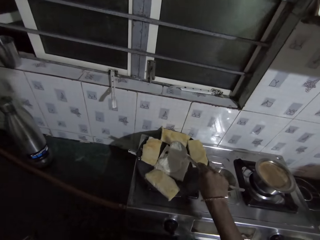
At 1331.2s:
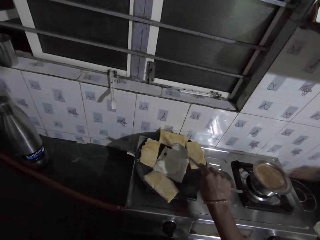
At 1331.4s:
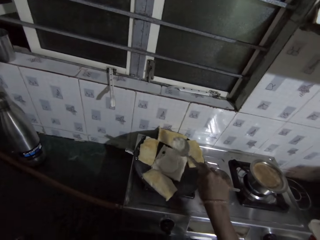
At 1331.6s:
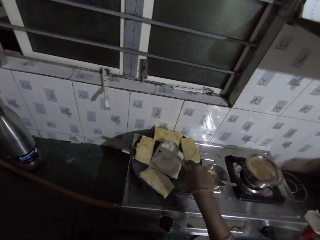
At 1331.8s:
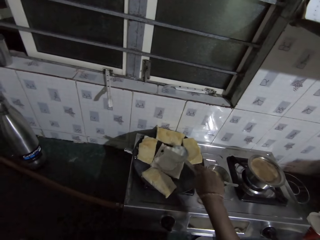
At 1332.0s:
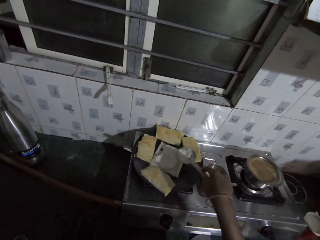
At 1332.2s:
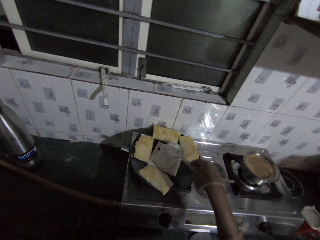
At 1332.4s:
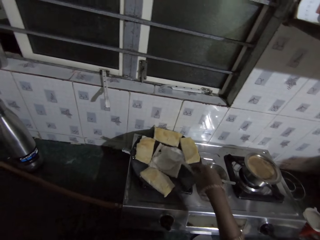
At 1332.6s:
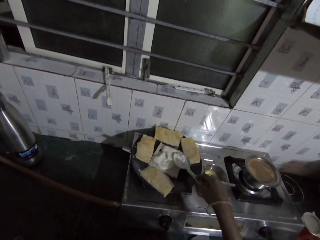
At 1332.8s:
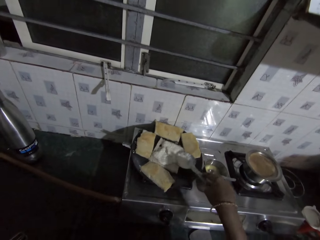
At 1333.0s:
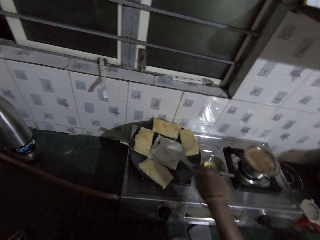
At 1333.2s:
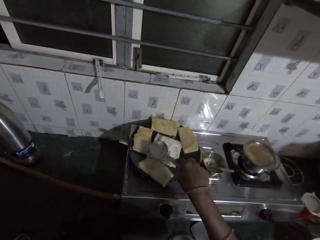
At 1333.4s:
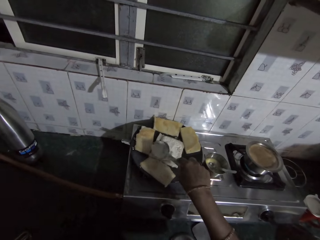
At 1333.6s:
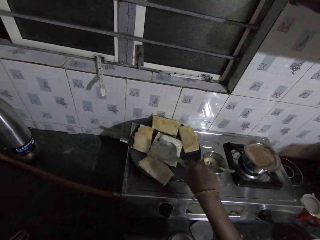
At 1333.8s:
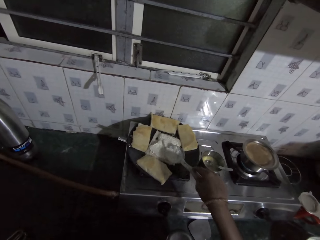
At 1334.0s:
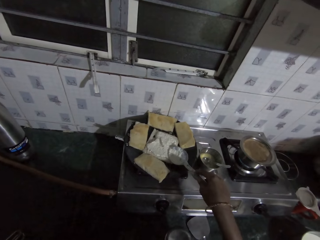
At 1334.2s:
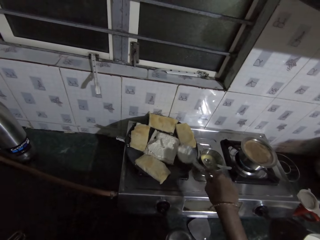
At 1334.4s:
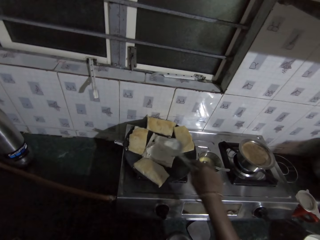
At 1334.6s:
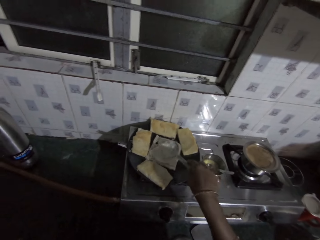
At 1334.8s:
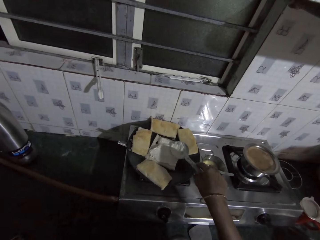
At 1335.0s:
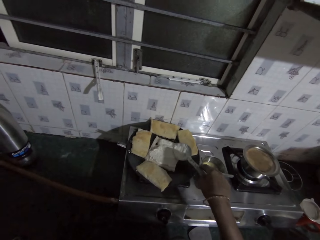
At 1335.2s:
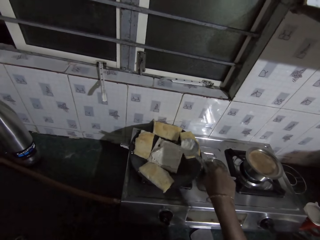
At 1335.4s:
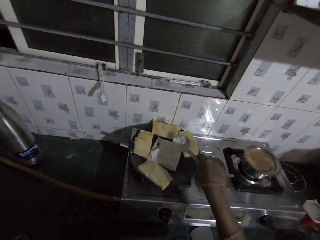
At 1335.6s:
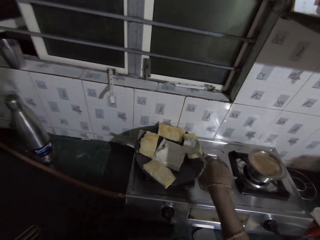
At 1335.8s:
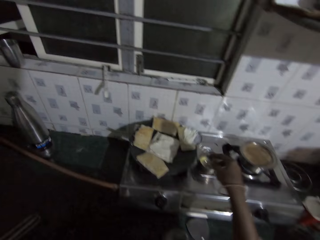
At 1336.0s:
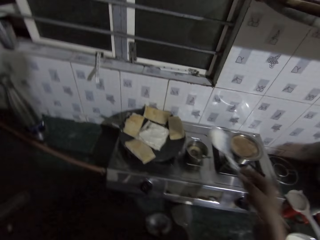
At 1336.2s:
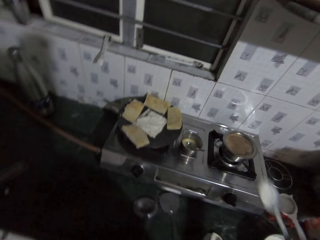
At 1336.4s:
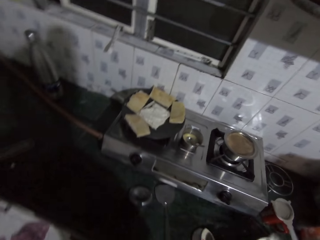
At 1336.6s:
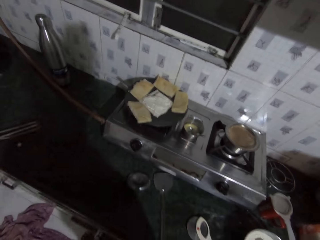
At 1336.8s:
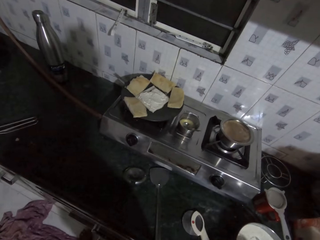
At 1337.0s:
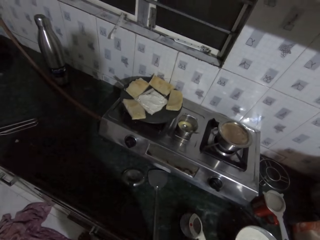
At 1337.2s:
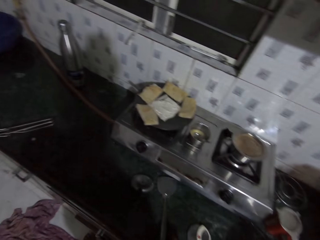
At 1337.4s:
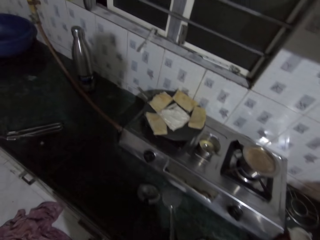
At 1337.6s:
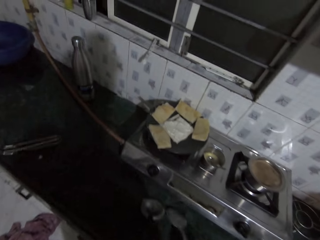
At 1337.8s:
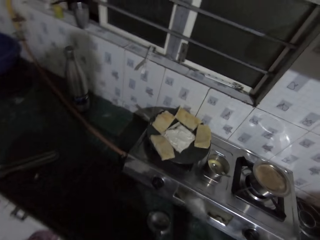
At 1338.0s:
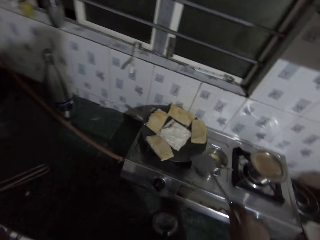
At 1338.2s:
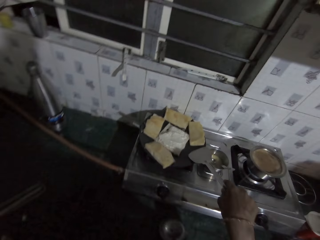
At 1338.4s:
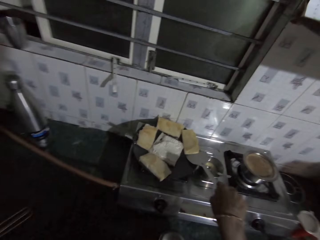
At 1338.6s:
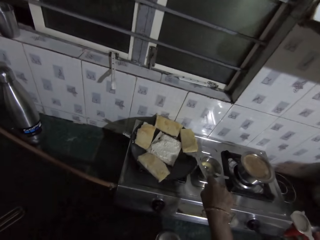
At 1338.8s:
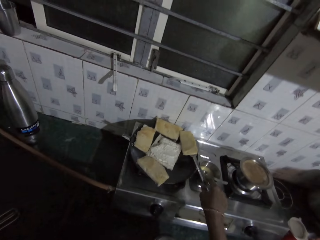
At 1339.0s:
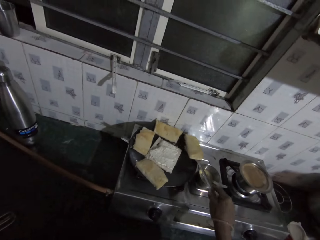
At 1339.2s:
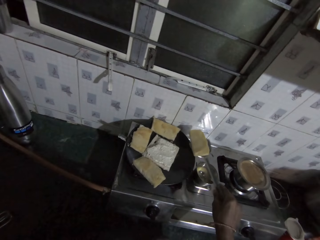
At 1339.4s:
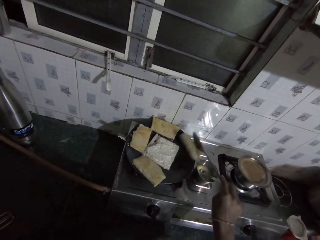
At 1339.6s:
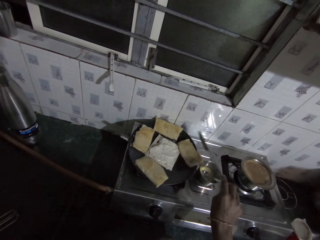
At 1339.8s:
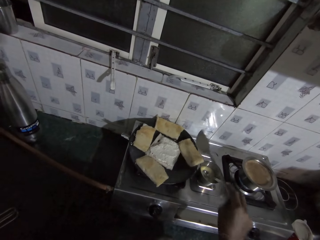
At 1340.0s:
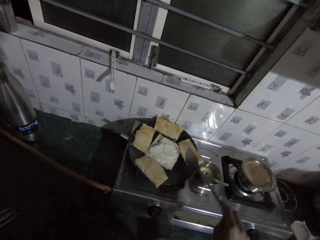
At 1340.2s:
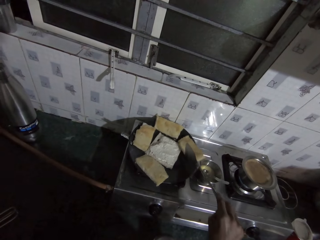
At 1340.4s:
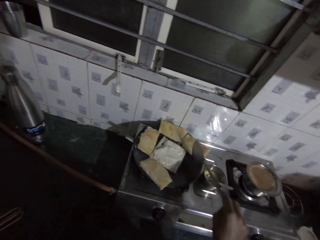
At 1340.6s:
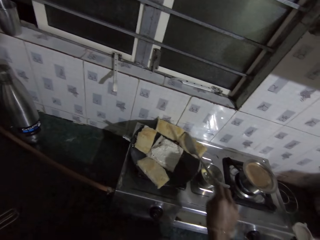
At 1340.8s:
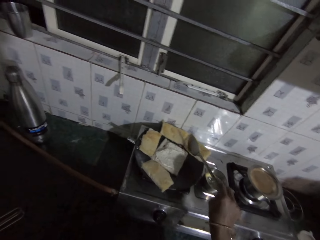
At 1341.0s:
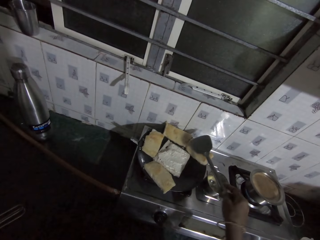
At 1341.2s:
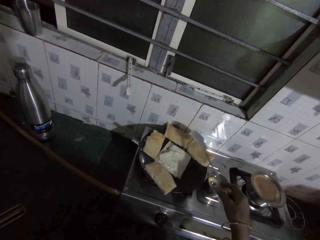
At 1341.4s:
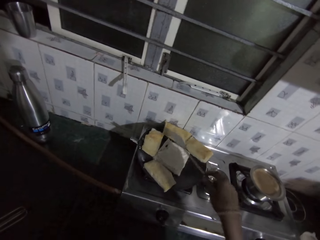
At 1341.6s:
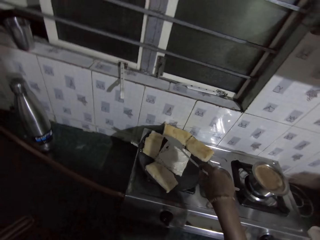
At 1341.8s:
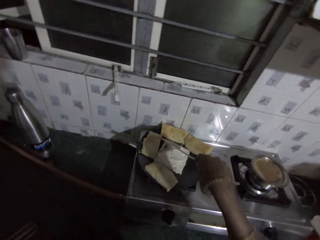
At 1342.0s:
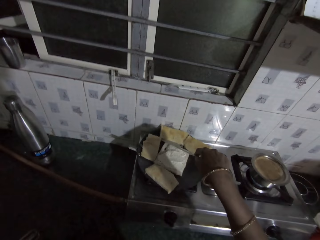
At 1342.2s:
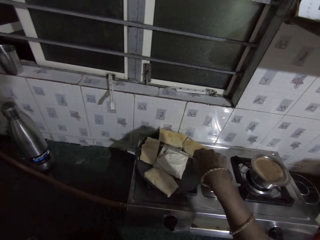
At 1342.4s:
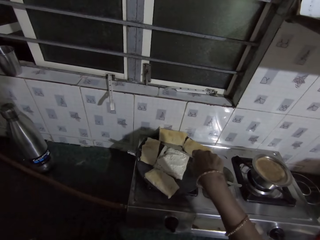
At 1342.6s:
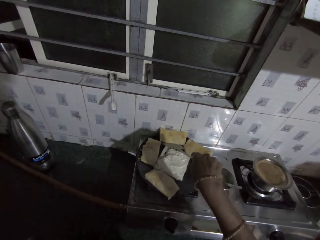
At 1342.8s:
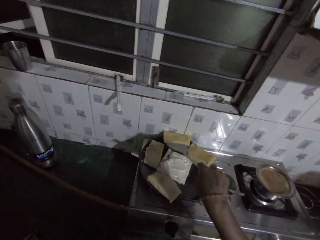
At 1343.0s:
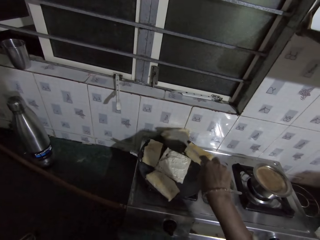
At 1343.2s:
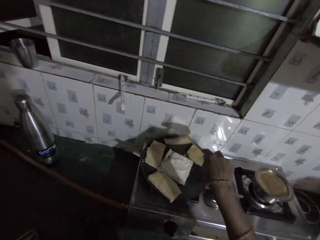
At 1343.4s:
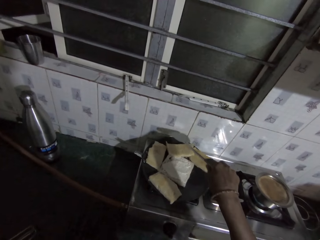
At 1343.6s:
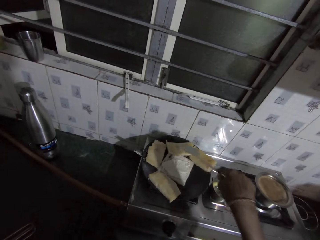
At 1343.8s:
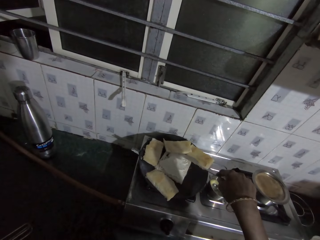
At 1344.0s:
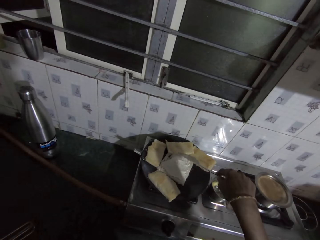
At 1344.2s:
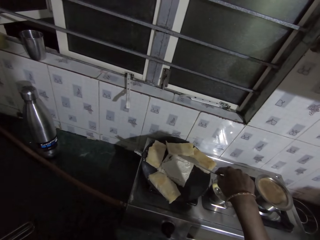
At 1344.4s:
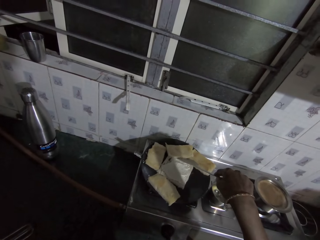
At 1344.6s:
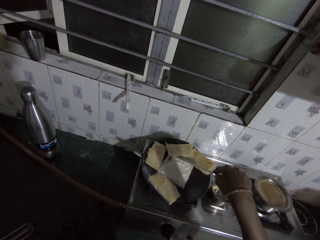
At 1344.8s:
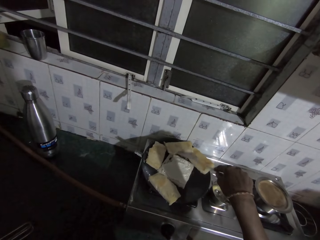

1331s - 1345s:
The camera wearer spreads the baking powder on the naan bread with the spoon in her right hand. She puts the spoon aside. She grabs the spatula. She flips the piece of naan with the spatula in her right hand. She shifts the piece of naan on the frying pan with the spatula in her right hand. She flips the piece of naan with the spatula in her right hand.

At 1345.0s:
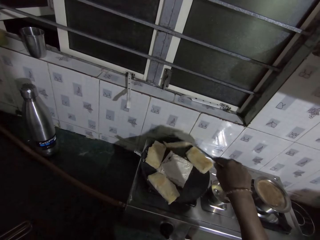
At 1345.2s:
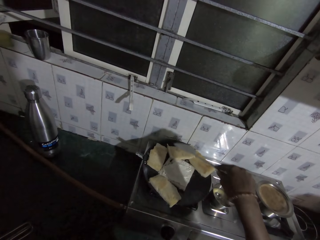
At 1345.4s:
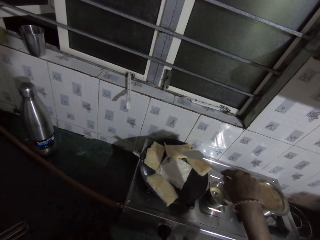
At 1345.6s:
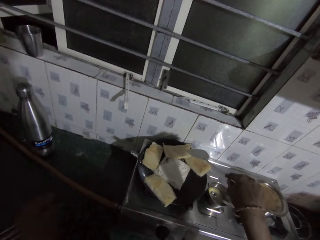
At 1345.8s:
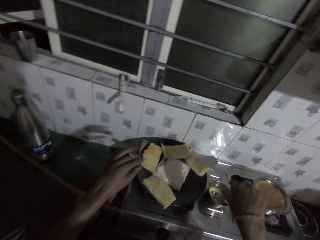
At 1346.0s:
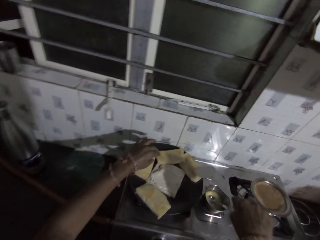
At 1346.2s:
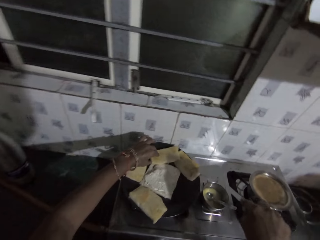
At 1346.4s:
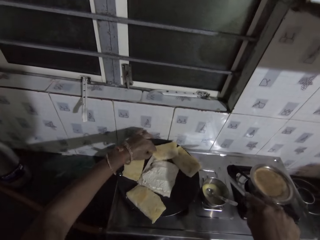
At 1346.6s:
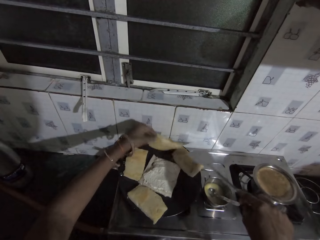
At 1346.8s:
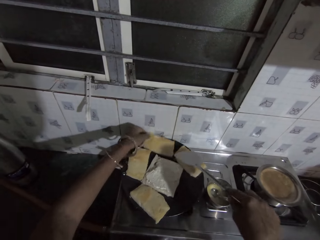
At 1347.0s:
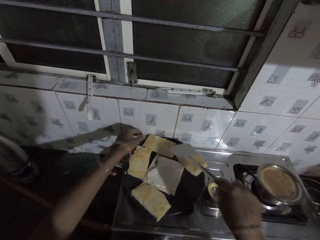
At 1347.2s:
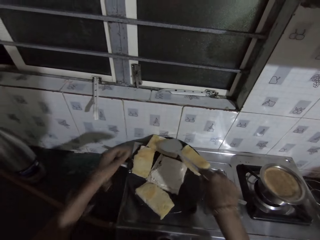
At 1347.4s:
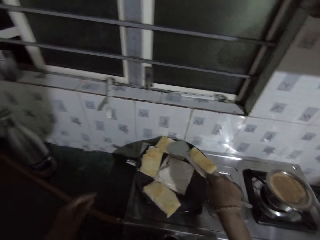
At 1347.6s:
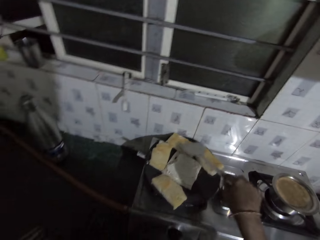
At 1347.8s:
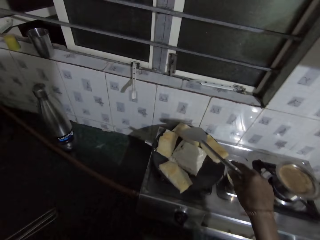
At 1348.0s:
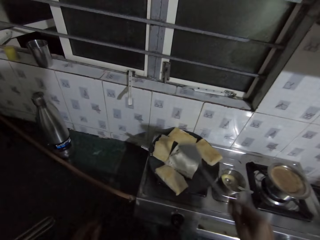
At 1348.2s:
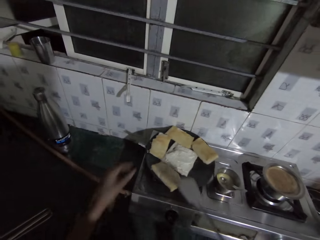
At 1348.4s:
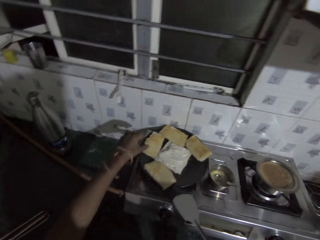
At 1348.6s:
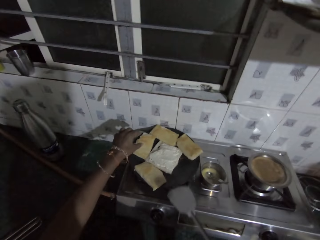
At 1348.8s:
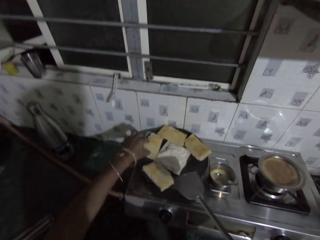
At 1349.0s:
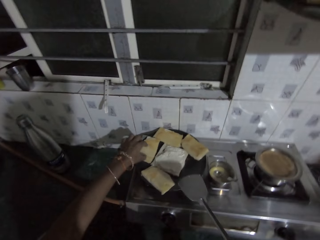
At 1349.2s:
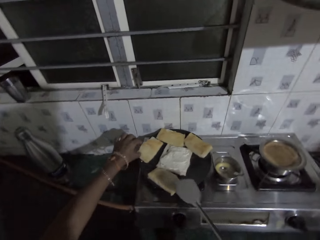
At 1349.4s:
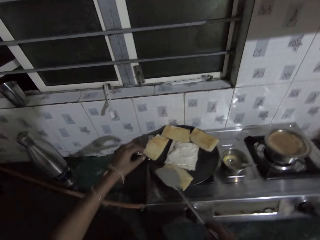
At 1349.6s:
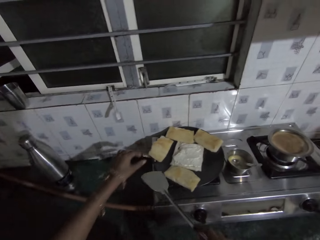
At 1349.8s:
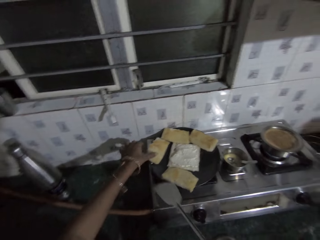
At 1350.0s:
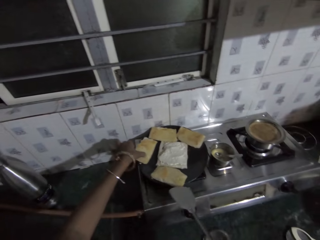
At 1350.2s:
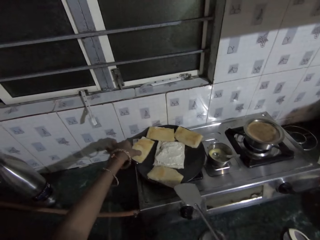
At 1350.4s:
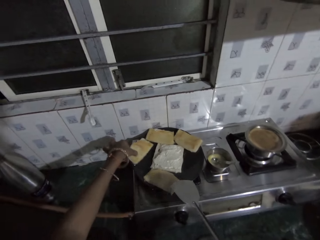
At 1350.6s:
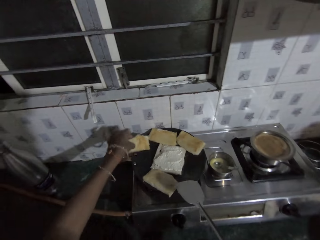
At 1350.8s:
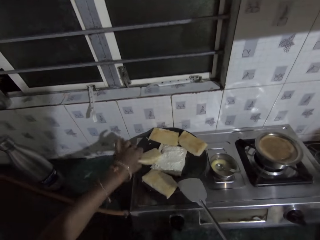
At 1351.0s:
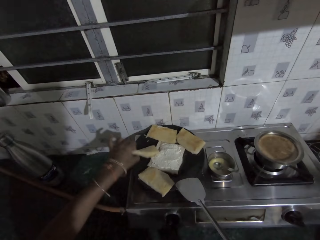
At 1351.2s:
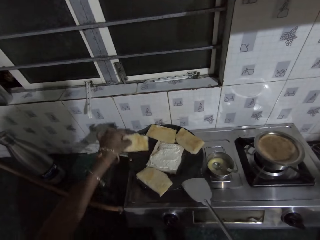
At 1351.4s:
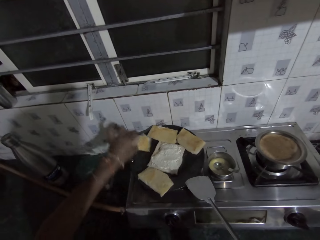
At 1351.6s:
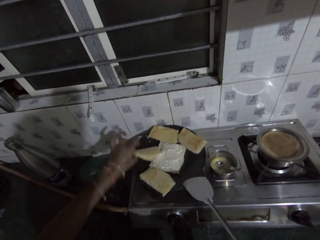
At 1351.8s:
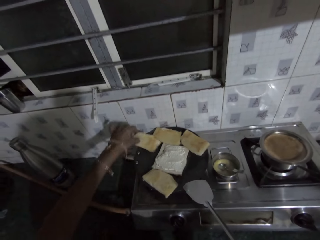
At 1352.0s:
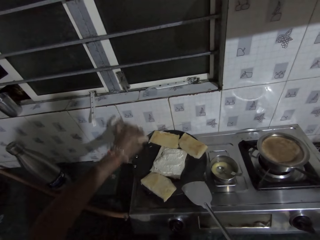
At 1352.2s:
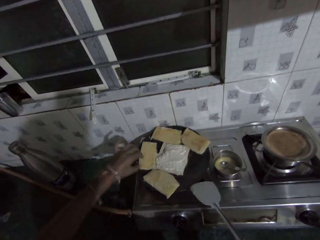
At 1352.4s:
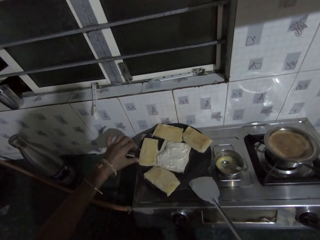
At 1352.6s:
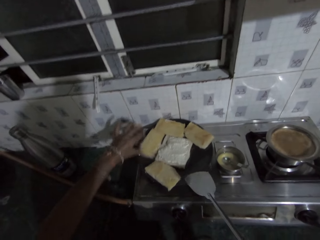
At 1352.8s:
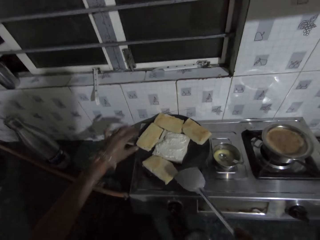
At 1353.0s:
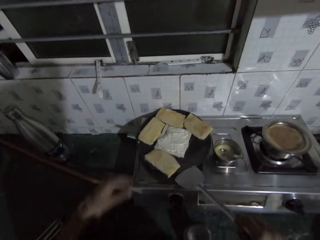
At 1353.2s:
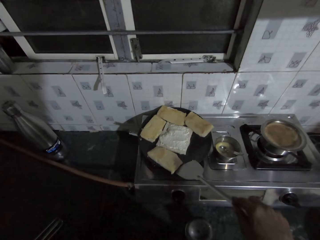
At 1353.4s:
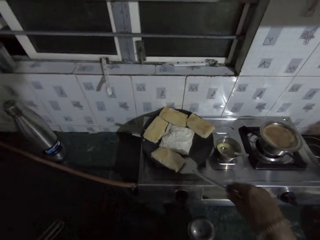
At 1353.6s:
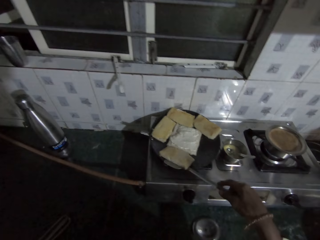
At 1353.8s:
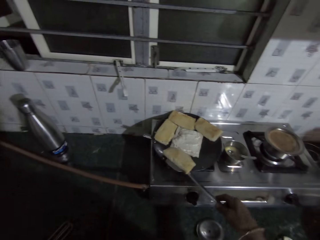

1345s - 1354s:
The camera wearer holds the spatula. She flips the piece of naan with her left hand. She presses the piece of naan on the frying pan with the spatula in her right hand. She holds the spatula. She shifts the piece of naan on the frying pan with her left hand. She flips the piece of naan with her left hand. She flips the pastry with the spatula.
